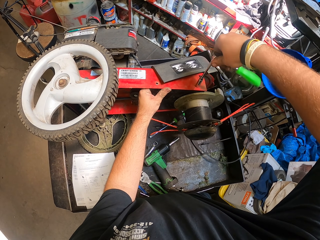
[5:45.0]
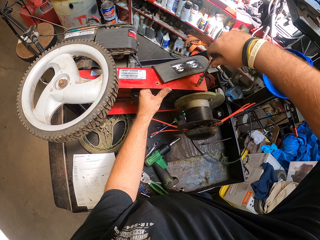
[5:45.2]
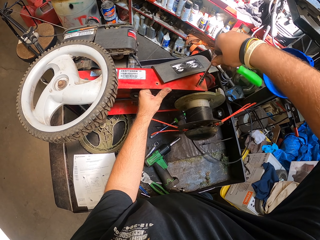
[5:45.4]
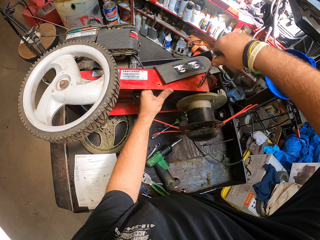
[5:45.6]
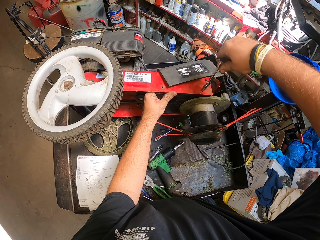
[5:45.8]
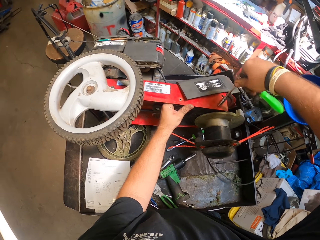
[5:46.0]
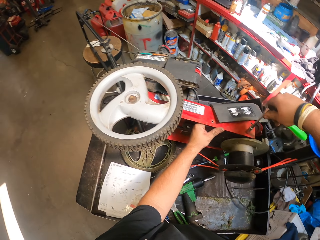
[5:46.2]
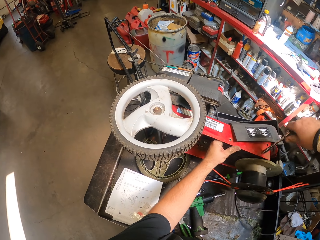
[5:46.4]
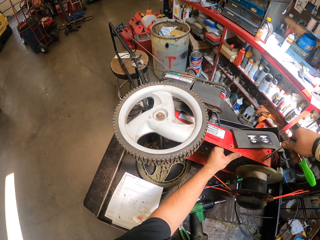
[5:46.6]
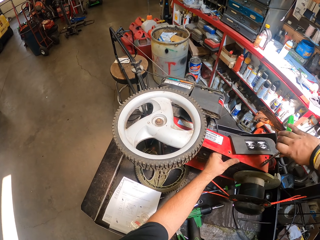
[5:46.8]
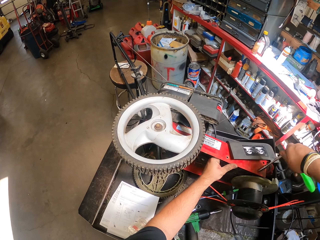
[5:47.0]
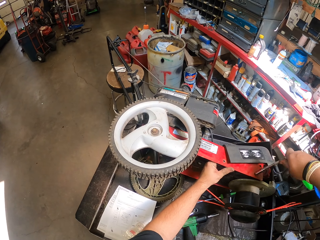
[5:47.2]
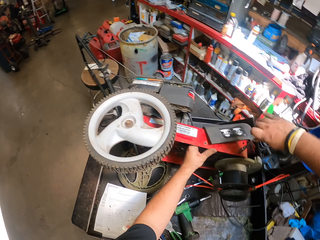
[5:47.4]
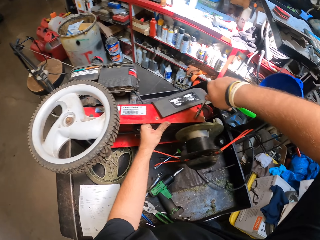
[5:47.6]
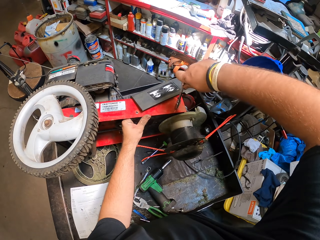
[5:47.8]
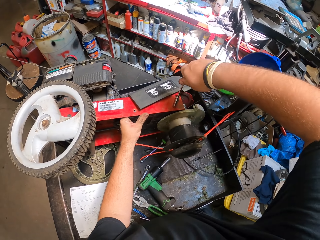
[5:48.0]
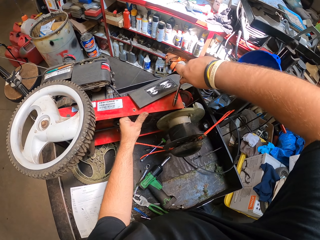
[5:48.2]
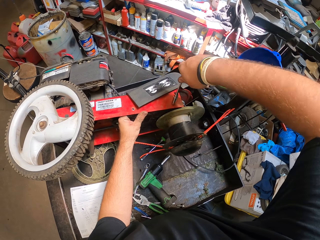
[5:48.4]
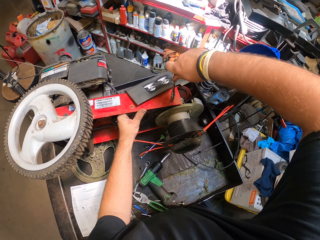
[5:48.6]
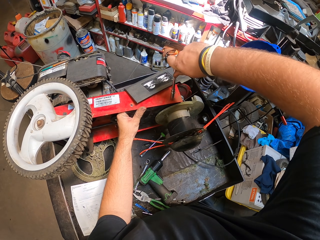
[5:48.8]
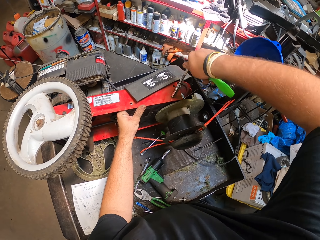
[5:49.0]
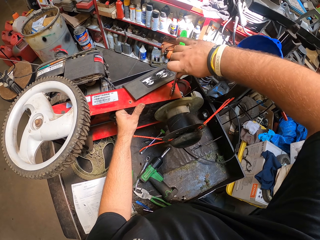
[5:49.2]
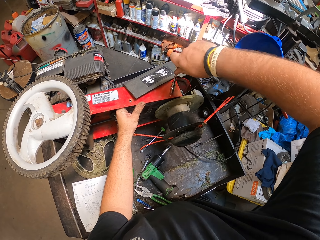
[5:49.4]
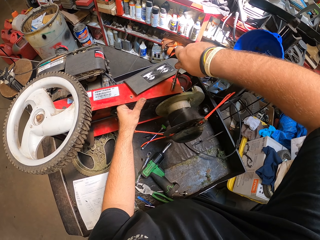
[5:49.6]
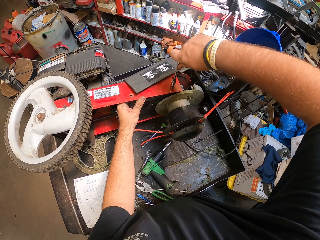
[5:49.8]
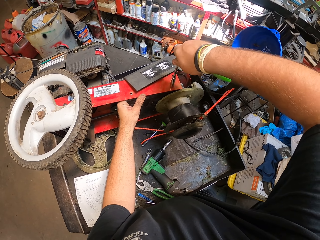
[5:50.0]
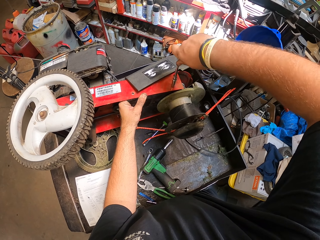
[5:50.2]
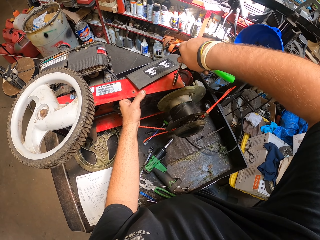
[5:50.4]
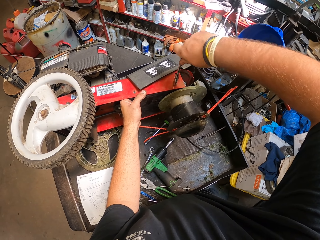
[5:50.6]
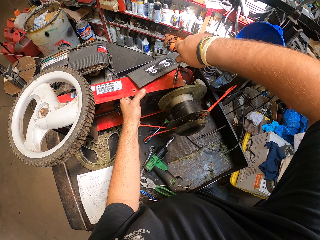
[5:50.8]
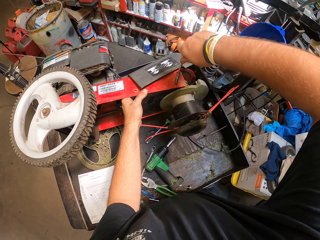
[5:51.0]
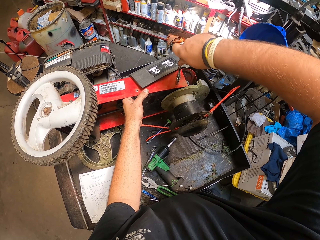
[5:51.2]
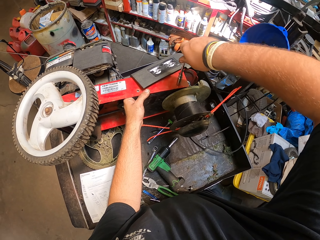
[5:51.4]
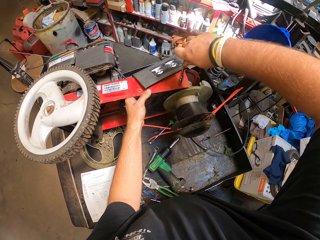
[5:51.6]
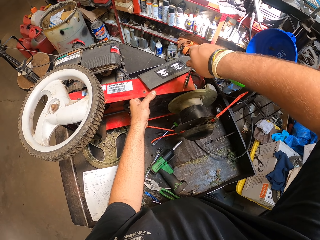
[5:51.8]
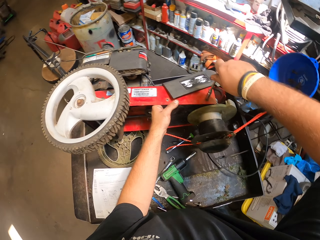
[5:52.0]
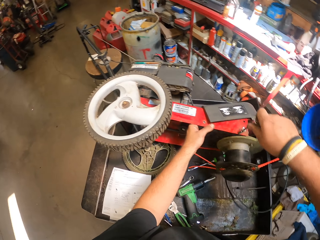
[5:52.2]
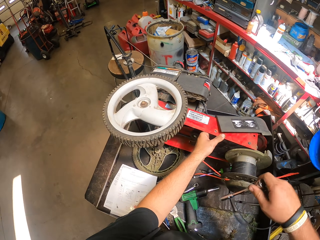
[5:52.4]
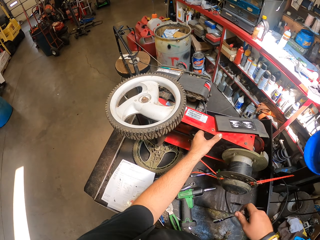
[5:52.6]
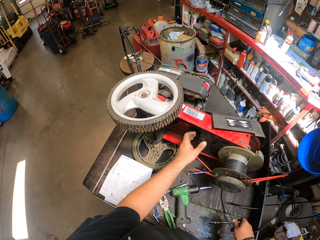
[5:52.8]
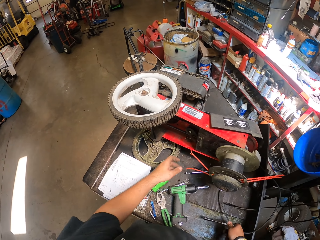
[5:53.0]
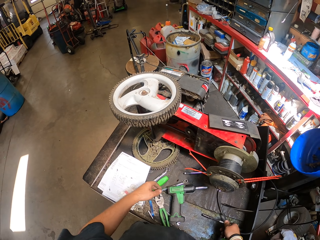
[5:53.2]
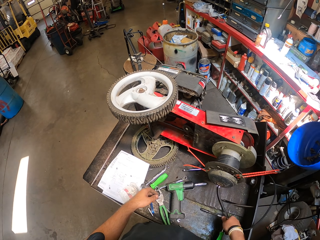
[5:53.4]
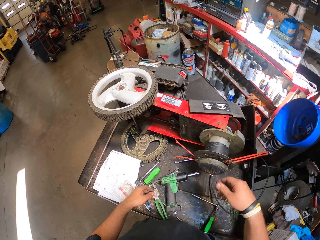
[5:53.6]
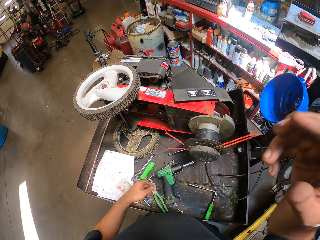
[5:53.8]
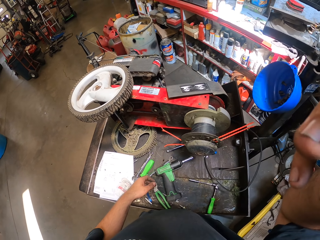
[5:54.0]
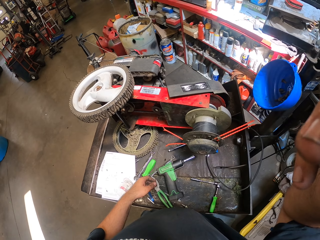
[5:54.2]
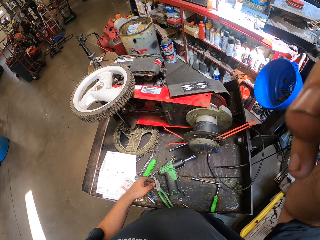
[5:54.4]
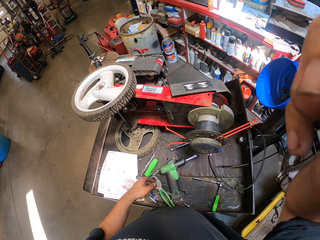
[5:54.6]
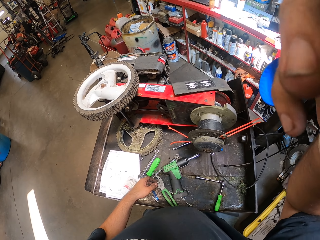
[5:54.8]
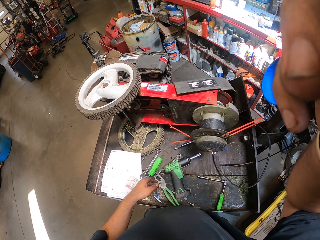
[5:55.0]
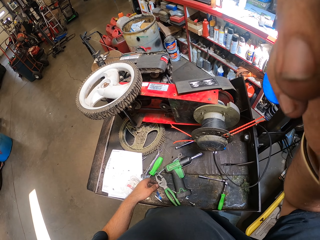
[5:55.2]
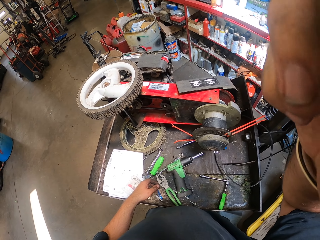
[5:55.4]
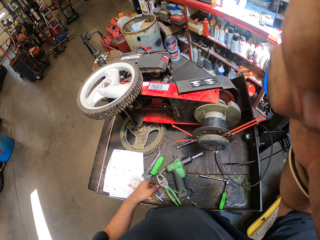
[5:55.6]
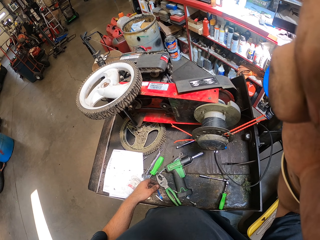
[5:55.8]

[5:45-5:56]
The camera wearer looks around. He looks at the lawn mower. He looks around. He puts the torque wrench down. He adjusts the camera. He raises his right hand.
